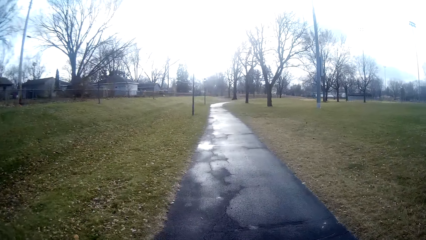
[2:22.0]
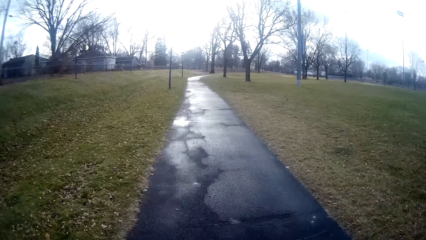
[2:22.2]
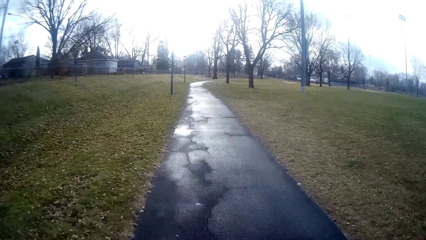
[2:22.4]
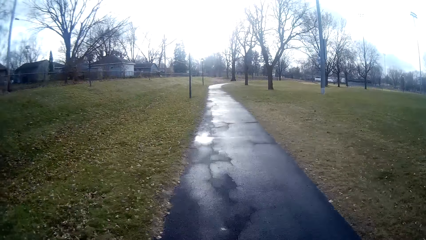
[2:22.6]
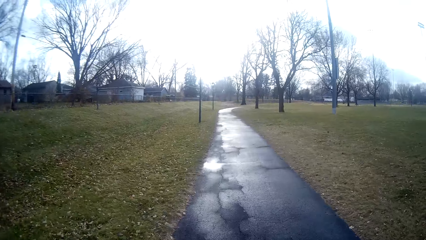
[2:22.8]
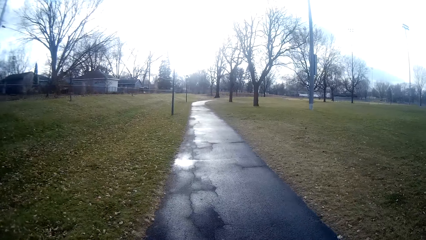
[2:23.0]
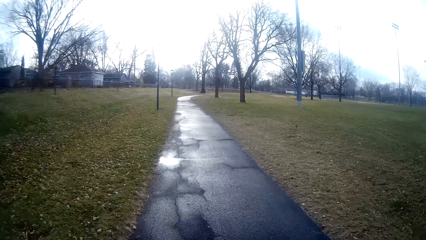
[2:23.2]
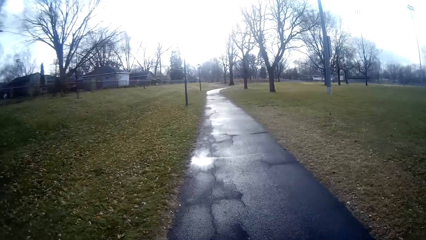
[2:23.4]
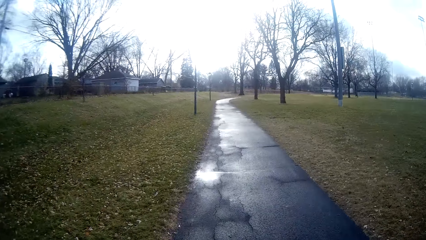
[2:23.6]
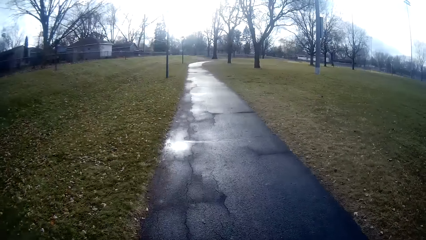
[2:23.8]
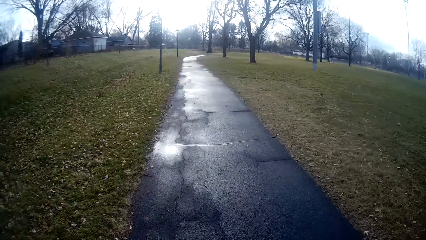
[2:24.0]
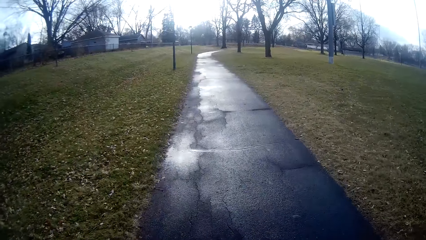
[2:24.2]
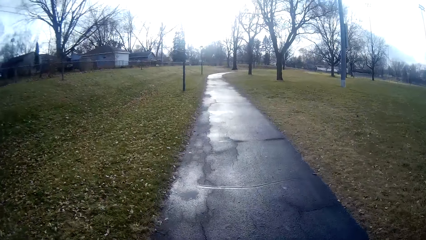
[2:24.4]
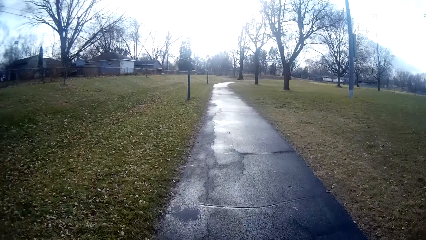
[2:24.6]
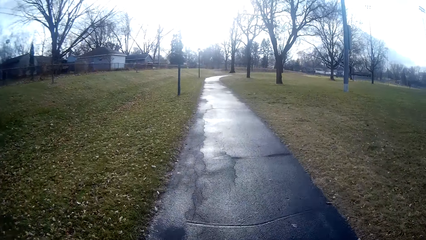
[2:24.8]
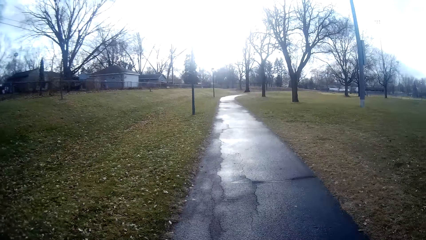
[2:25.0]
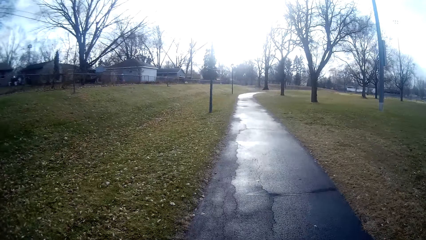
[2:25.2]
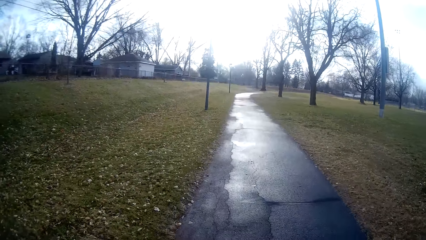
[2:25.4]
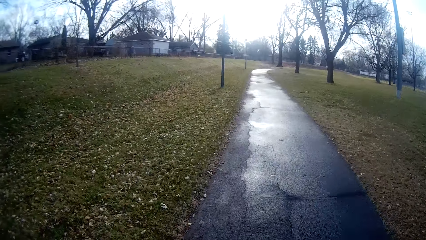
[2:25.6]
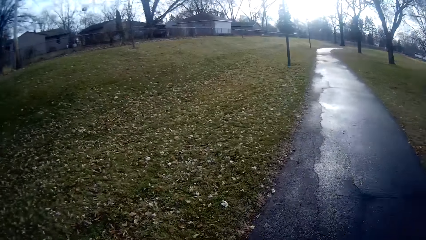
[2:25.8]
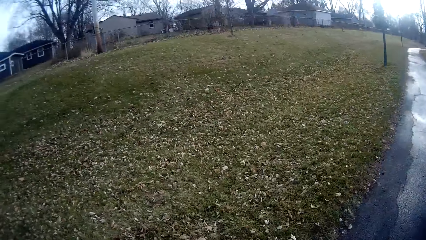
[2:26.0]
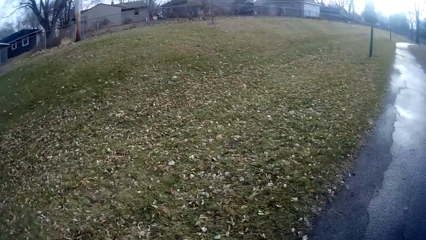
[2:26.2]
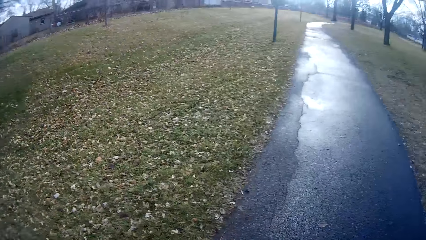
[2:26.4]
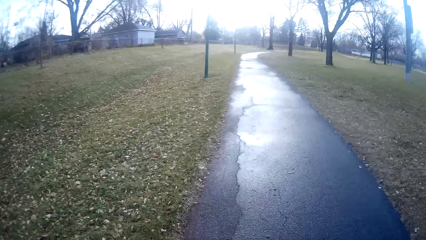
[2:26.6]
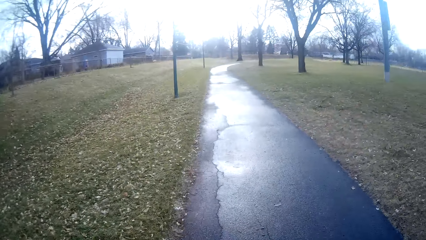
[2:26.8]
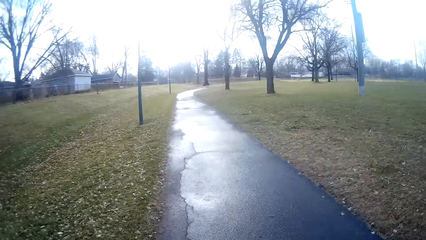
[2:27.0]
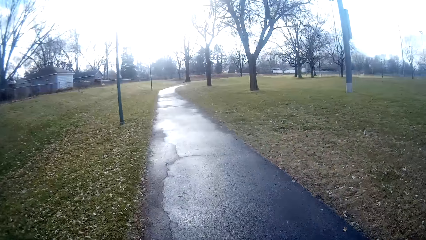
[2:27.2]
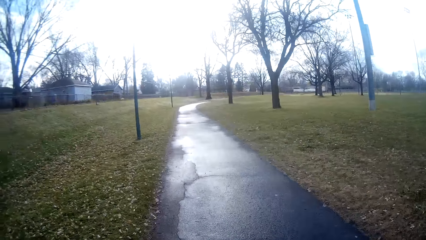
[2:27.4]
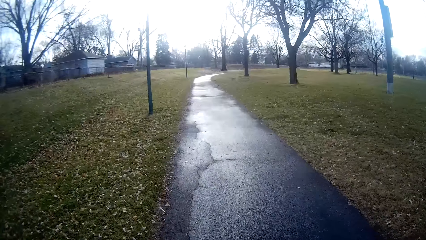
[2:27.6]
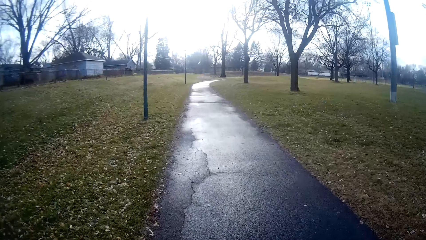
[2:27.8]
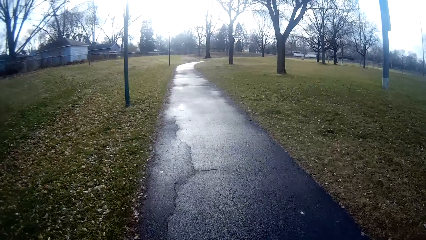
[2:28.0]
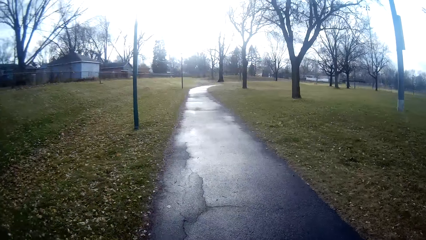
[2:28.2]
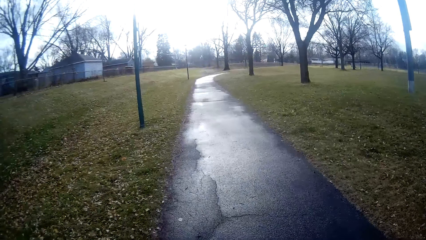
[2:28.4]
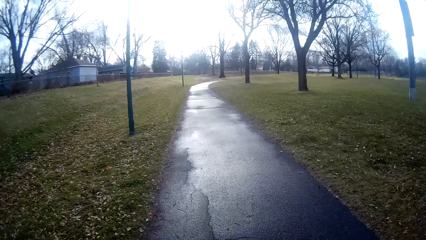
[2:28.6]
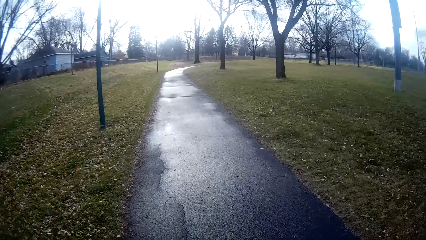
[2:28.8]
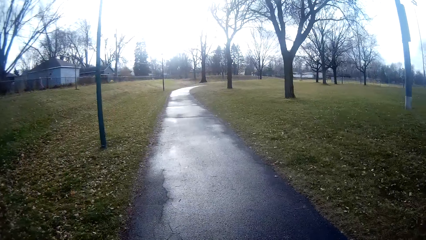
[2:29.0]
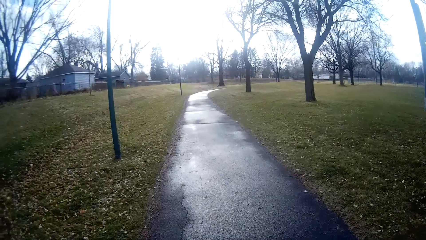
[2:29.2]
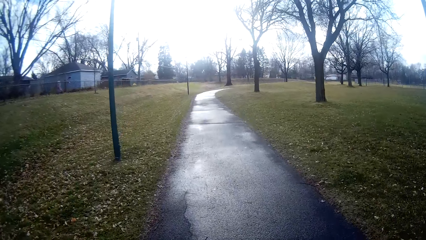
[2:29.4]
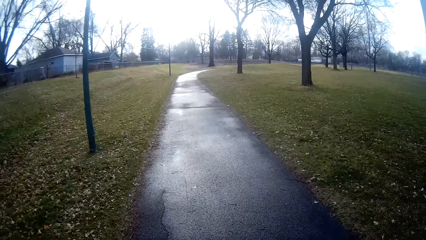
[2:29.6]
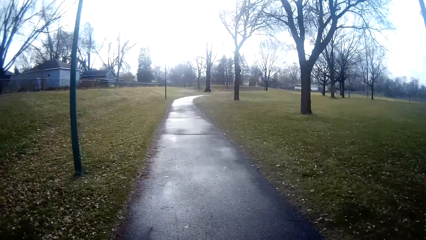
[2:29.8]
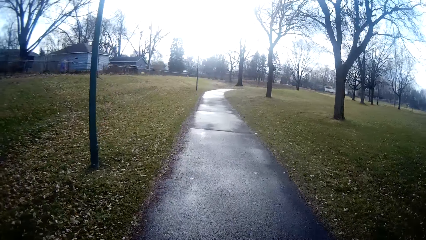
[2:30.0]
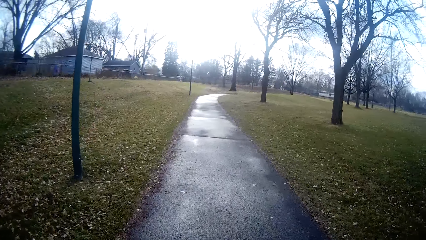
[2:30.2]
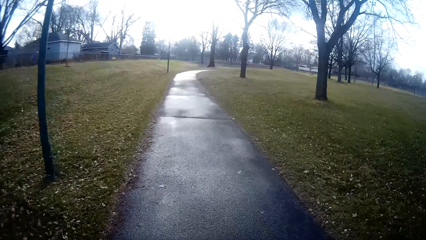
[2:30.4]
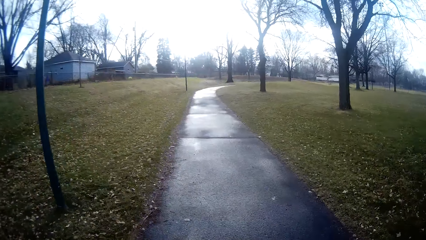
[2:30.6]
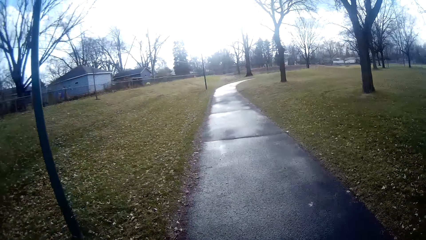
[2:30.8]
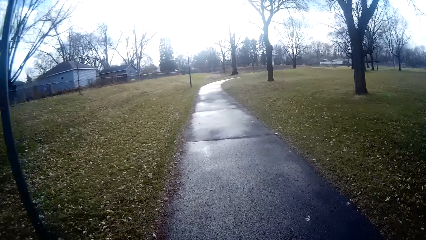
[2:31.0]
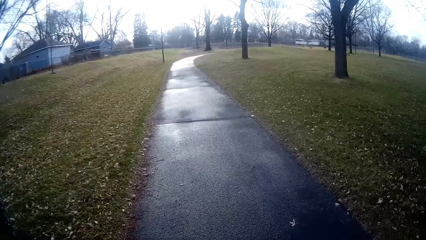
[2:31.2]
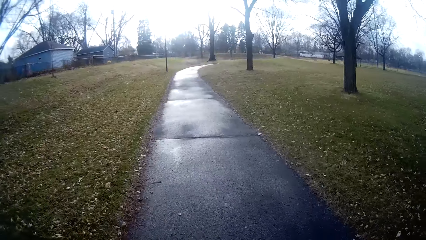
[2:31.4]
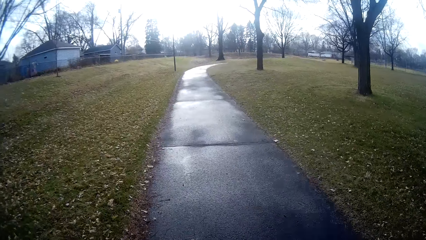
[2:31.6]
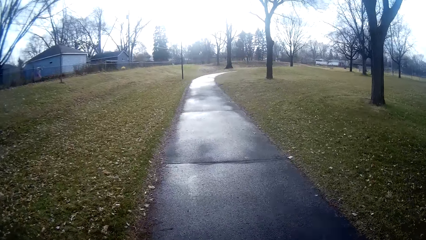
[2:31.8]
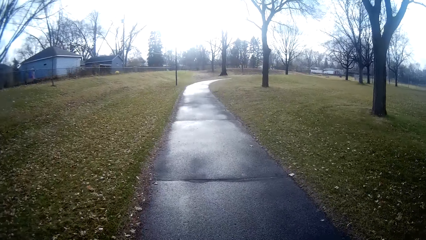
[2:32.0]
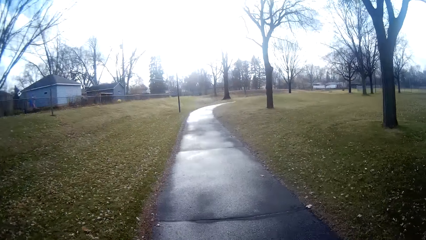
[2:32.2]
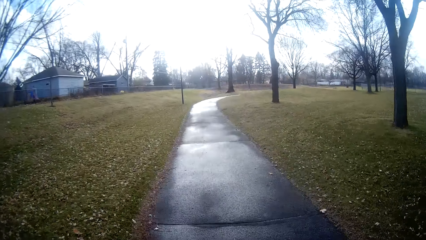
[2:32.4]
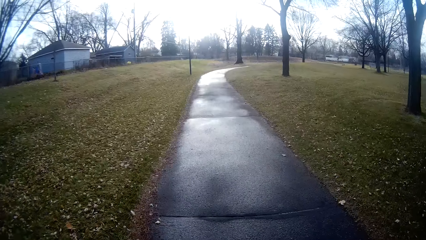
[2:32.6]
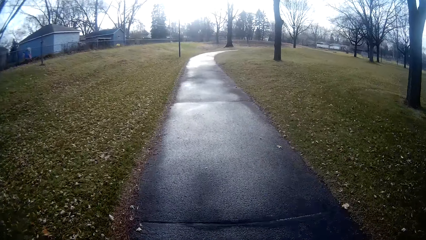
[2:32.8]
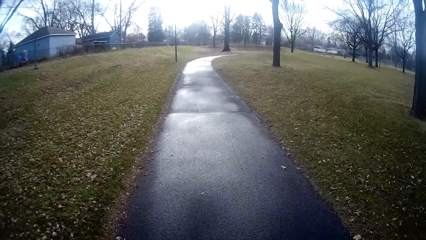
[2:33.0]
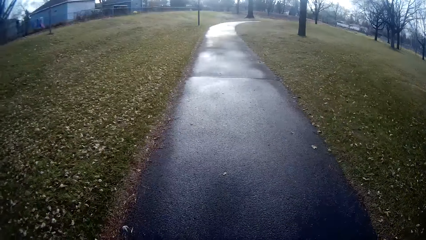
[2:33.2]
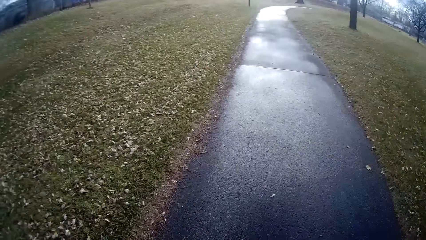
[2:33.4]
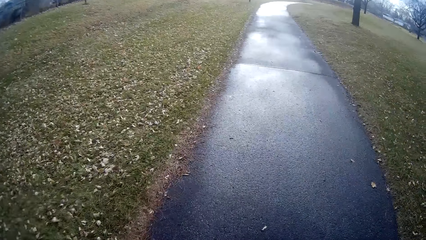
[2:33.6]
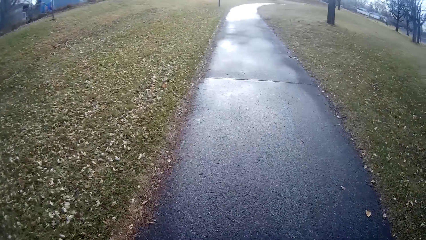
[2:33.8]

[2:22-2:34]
The camera wearer spits saliva. A man converses with the camera wearer on their way.
